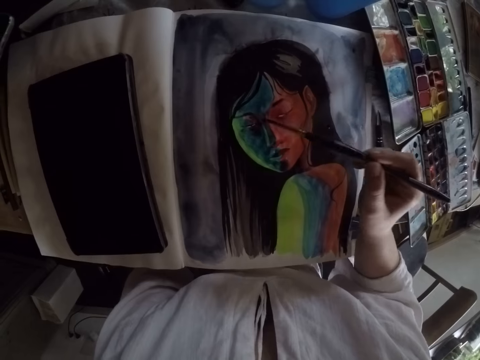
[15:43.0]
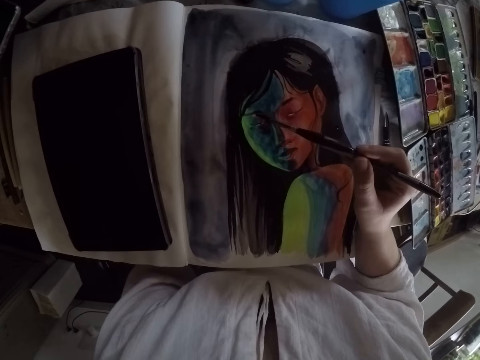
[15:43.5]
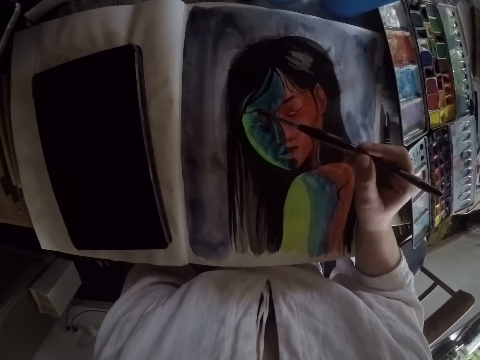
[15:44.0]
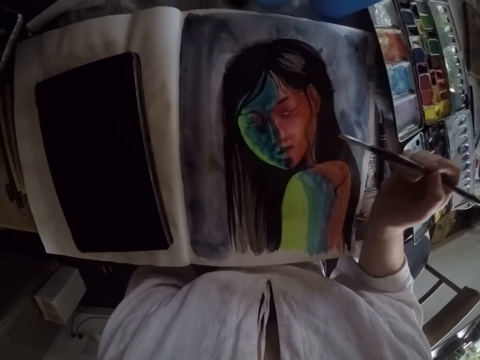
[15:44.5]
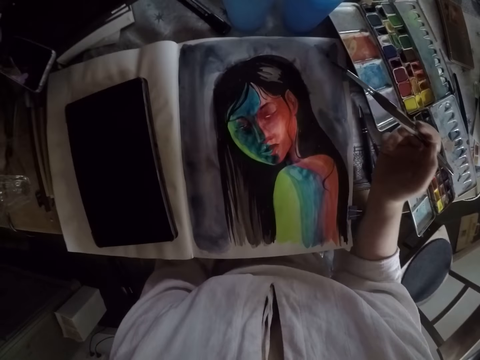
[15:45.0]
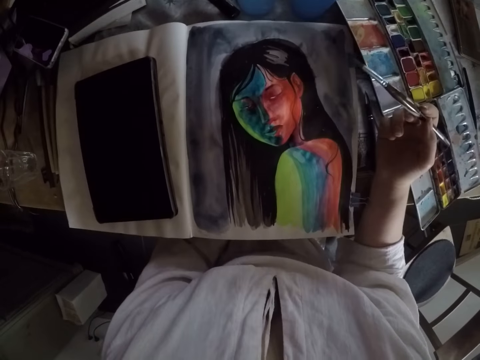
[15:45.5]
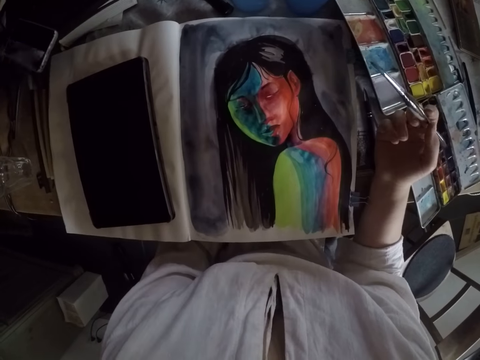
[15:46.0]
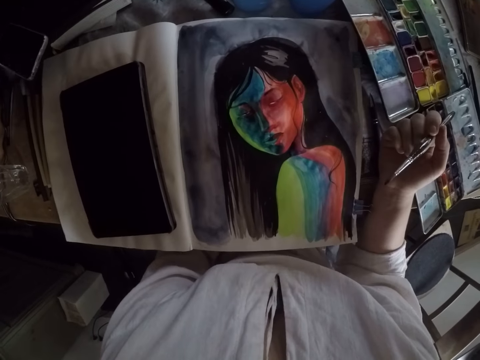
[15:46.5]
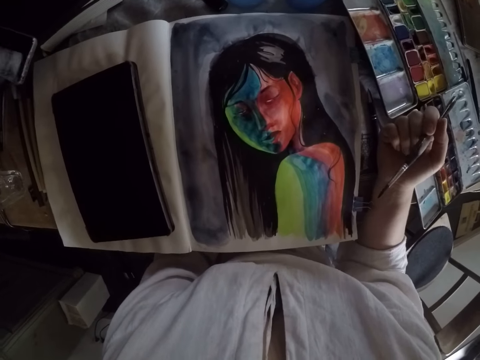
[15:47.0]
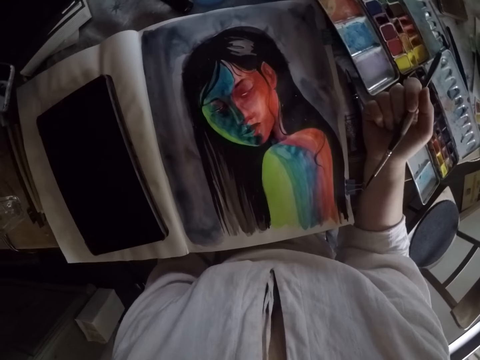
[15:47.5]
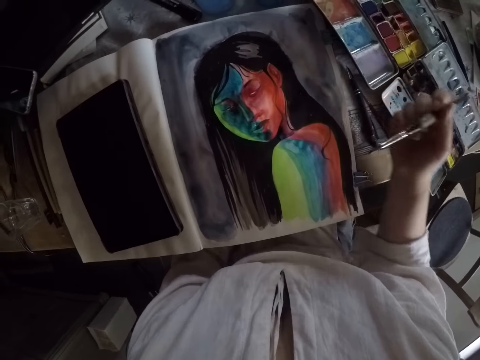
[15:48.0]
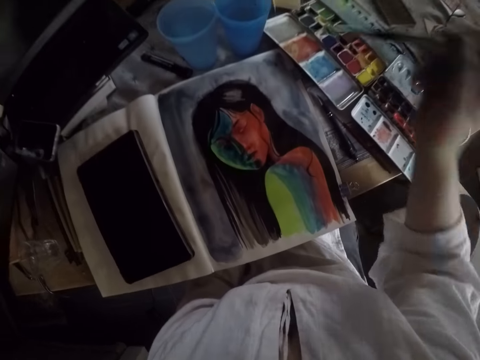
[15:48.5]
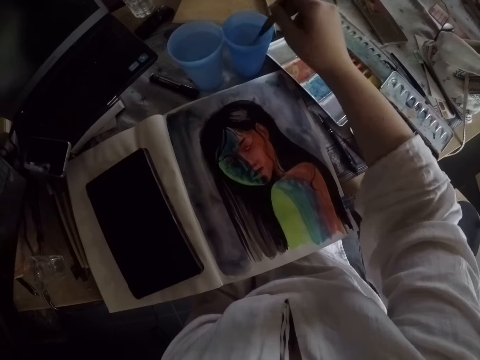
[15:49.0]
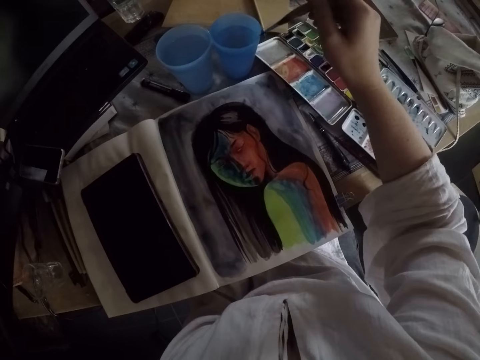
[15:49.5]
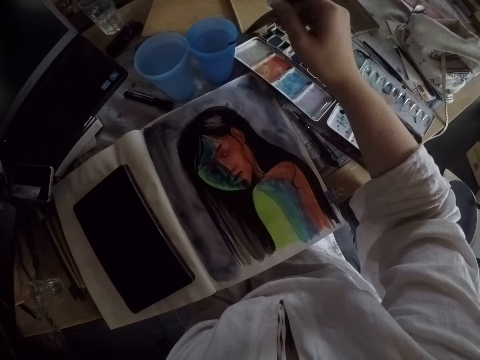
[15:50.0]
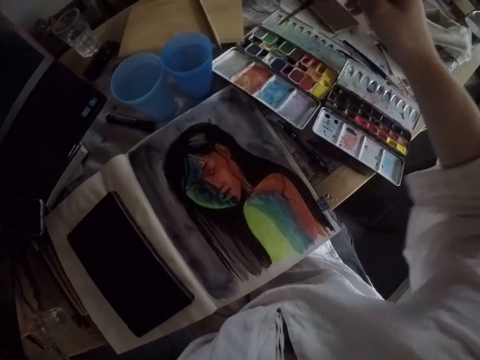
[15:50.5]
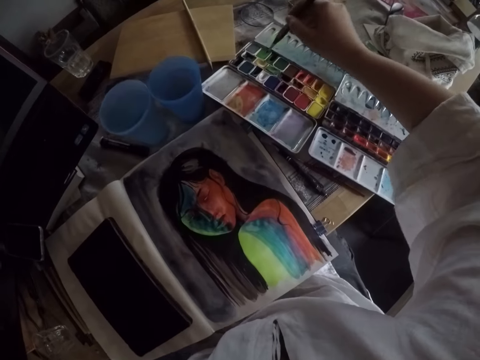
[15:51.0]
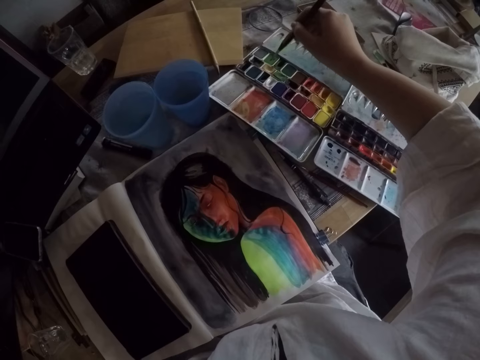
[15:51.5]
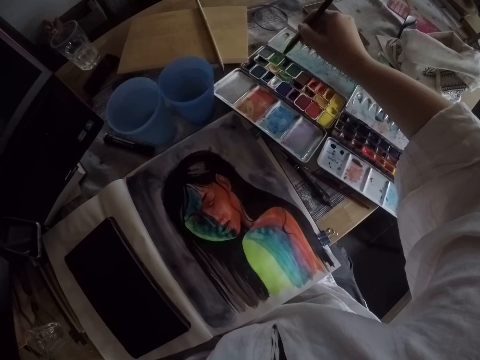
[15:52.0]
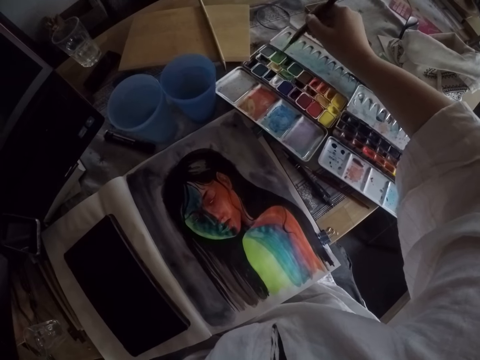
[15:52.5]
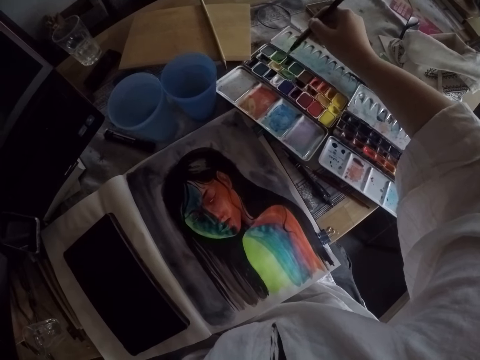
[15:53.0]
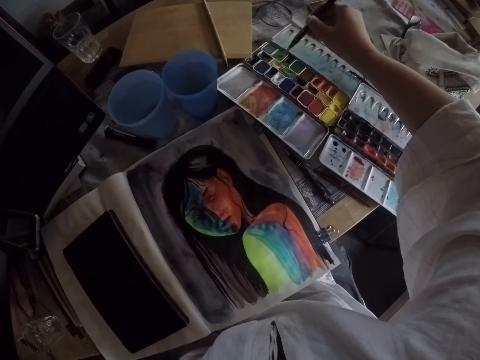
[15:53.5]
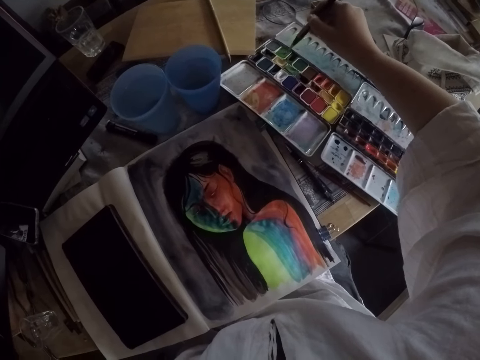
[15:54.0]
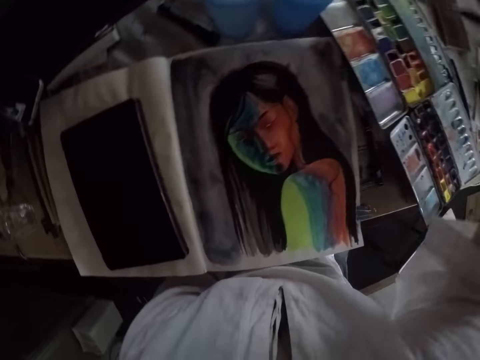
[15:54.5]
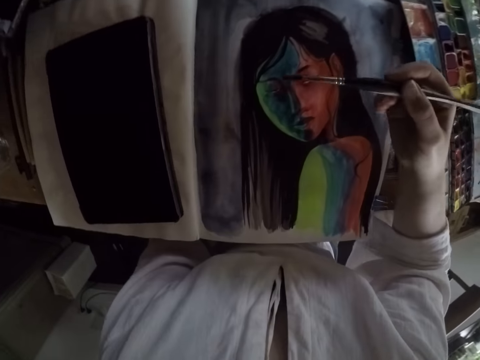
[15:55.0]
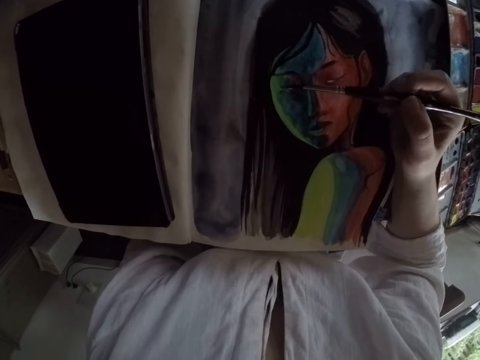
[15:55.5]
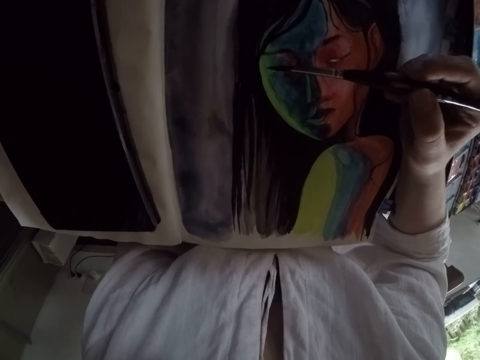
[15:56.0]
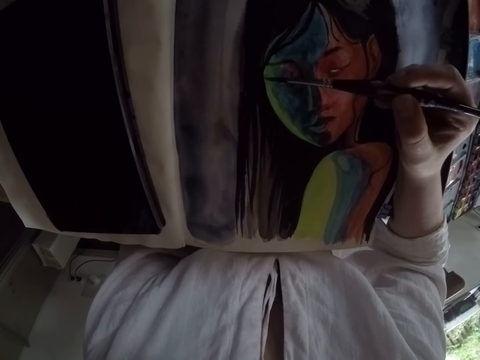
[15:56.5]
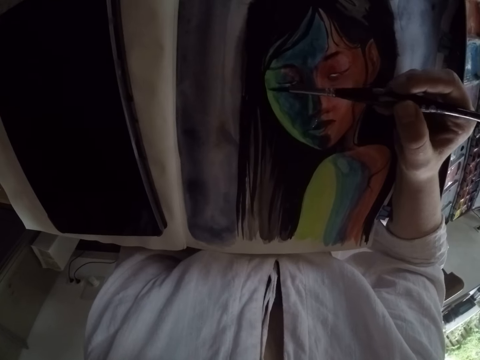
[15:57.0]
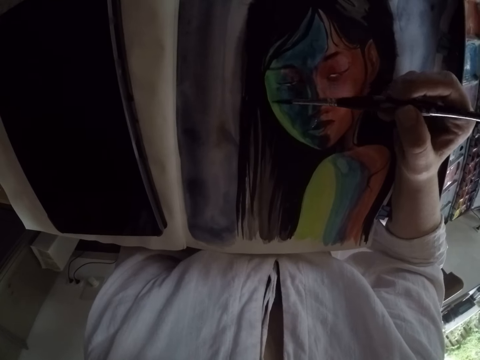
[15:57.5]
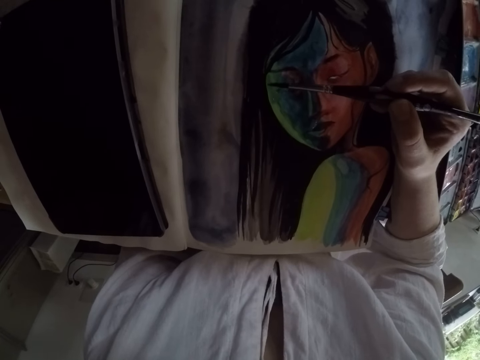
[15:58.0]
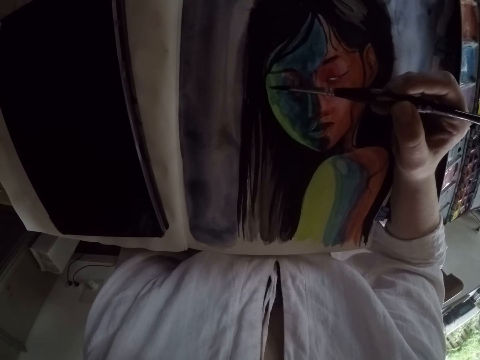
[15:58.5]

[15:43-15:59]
The camera wearer raises the brush. He puts his hand on the table. He dips the rigger brush in the water glass. He removes excess water from the rigger brush. He draws paint from the color palette with the rigger brush. He paints the drawing with the rigger brush.

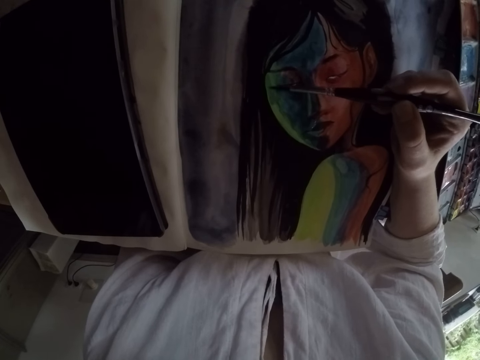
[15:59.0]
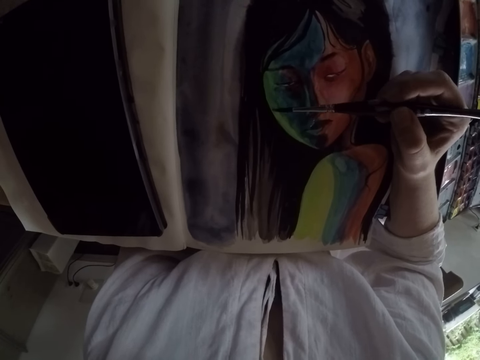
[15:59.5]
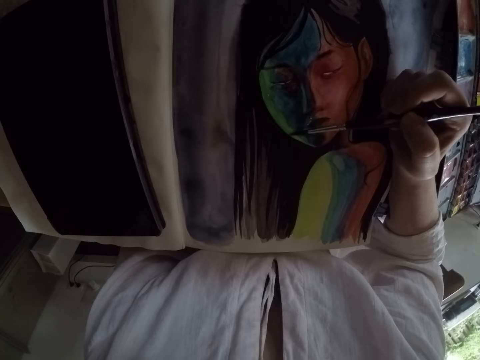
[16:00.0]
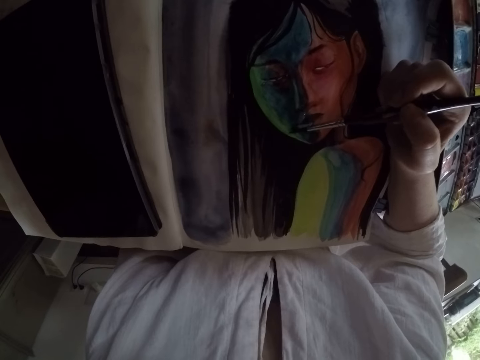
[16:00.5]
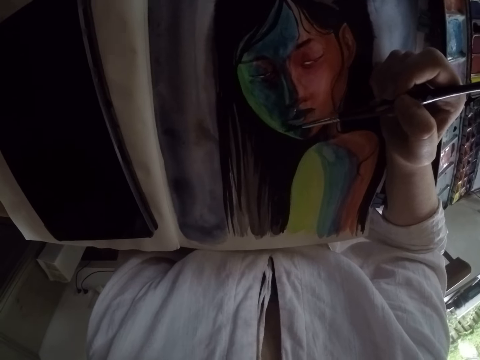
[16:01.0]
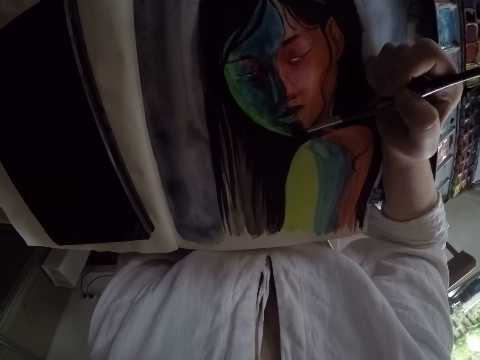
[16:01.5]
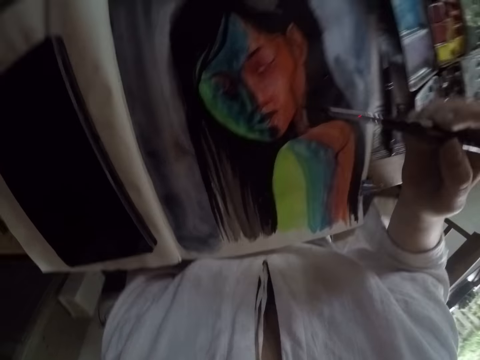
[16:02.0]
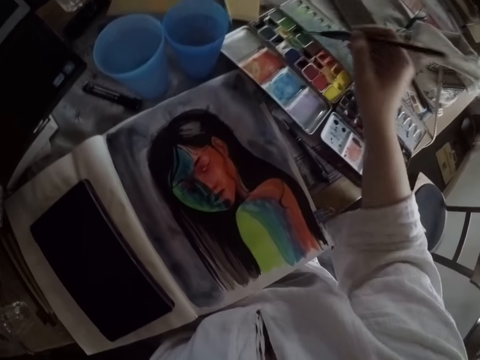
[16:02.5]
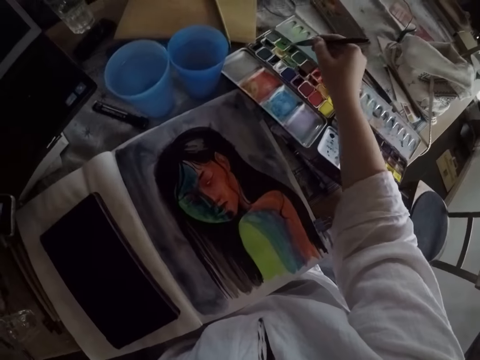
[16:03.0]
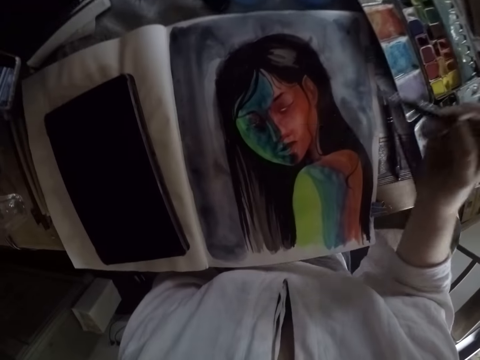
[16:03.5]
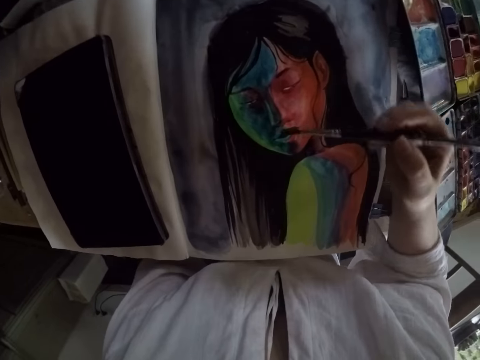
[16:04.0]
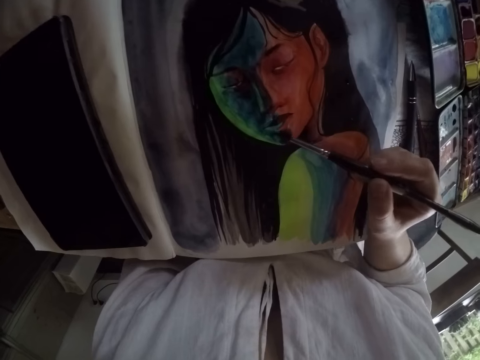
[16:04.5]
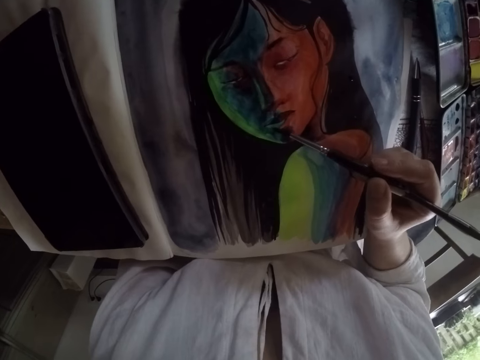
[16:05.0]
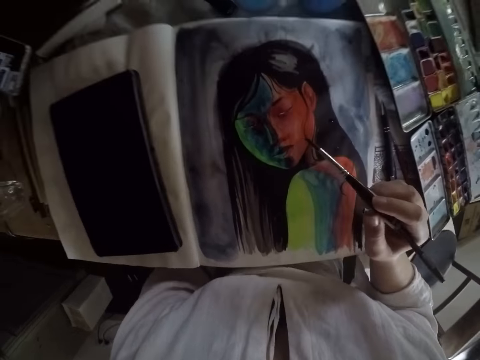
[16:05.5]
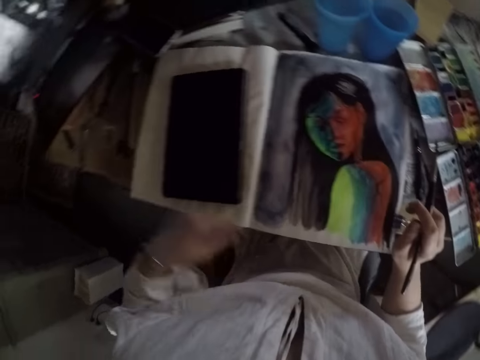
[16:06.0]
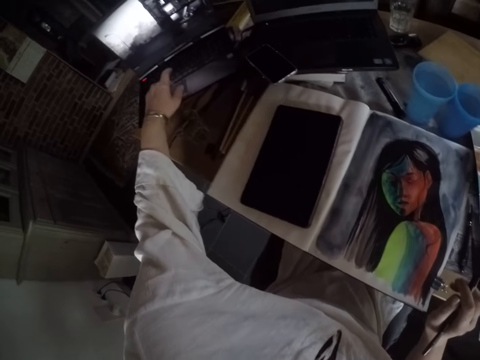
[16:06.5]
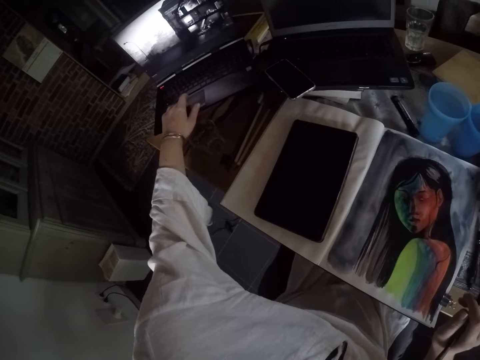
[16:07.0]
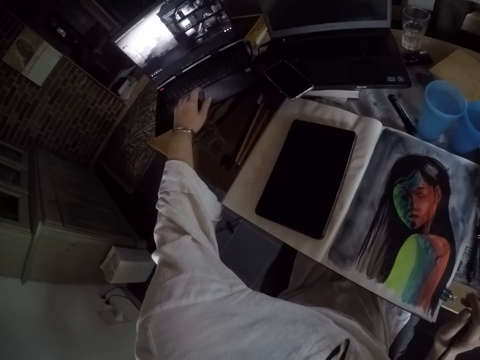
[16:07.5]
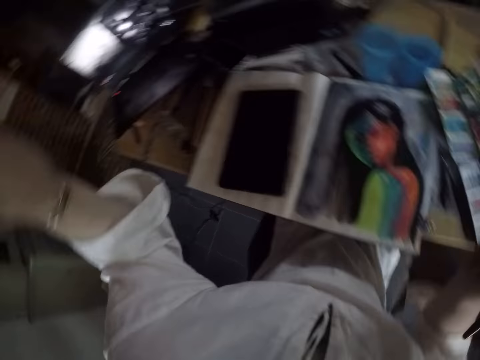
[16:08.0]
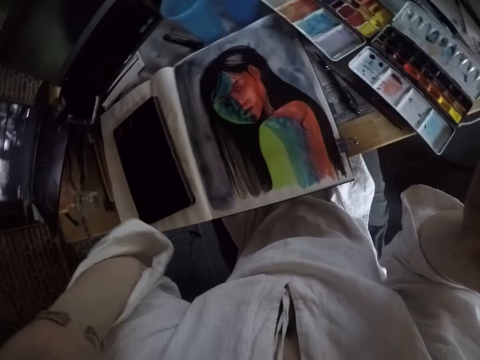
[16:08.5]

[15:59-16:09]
The camera wearer draws paint from the color palette with the rigger brush. She paints the drawing with the rigger brush. She hovers her left hand on the mouse of the laptop on her left. She touches the laptop touchpad. She clicks on the mouse of her laptop with her left hand. She lifts both hands up. She adjusts the head camera.
